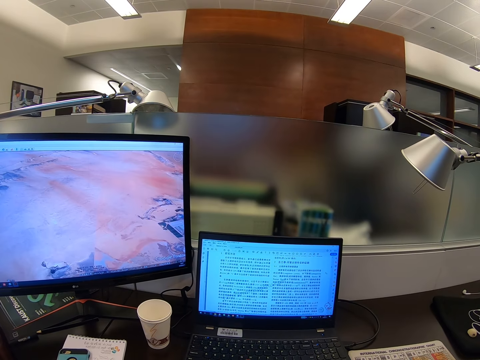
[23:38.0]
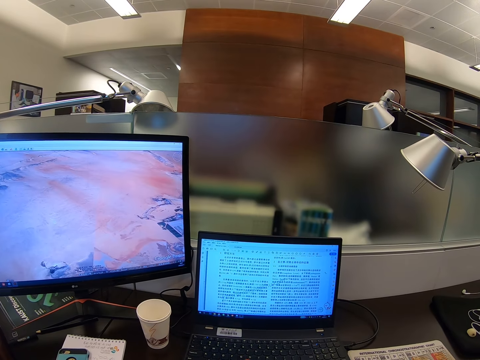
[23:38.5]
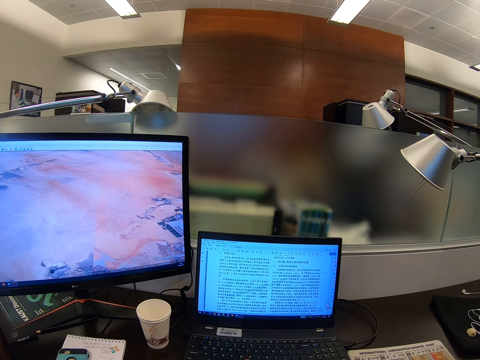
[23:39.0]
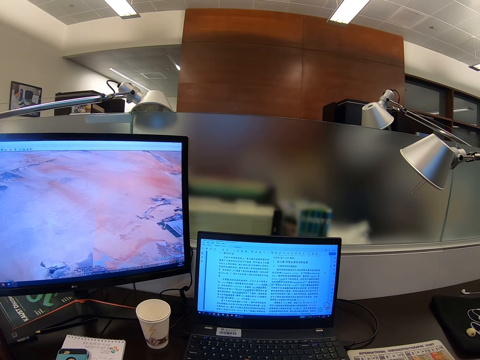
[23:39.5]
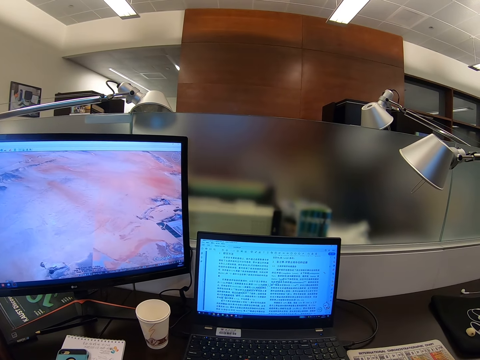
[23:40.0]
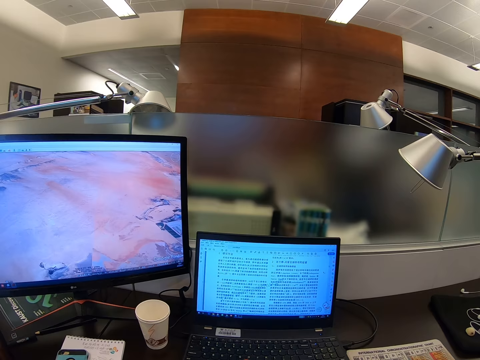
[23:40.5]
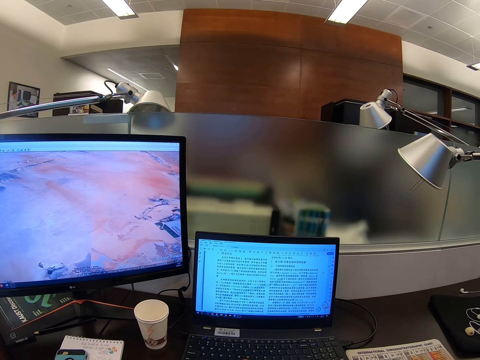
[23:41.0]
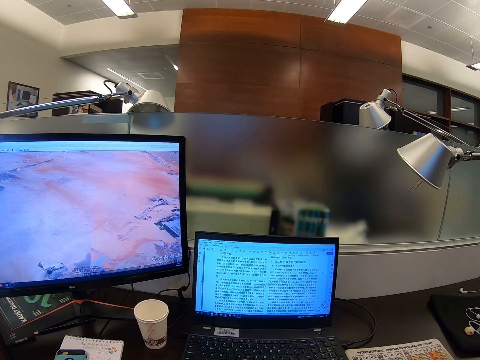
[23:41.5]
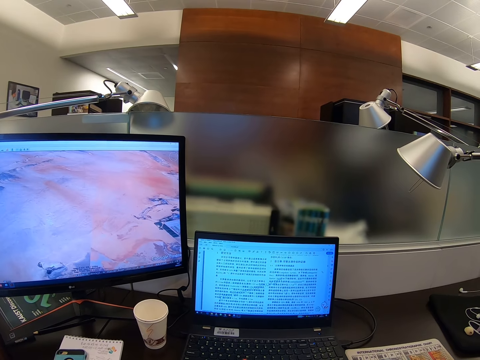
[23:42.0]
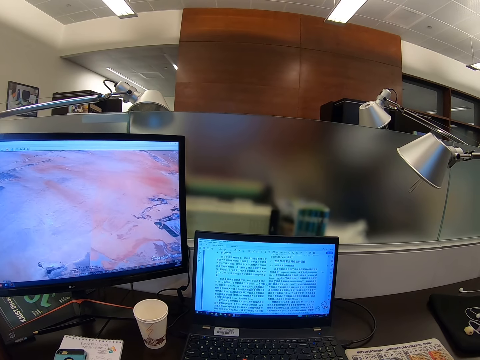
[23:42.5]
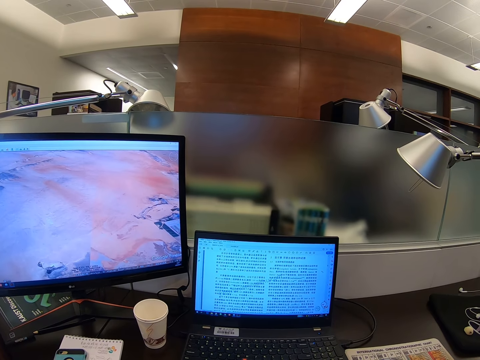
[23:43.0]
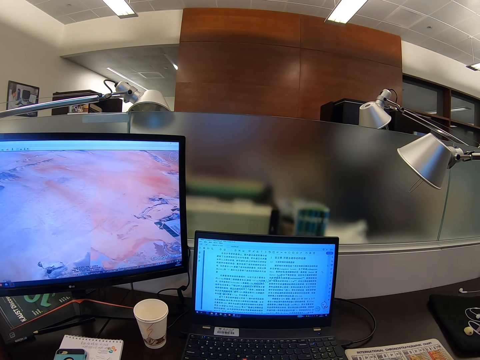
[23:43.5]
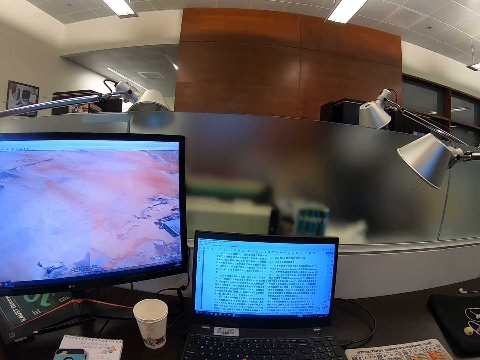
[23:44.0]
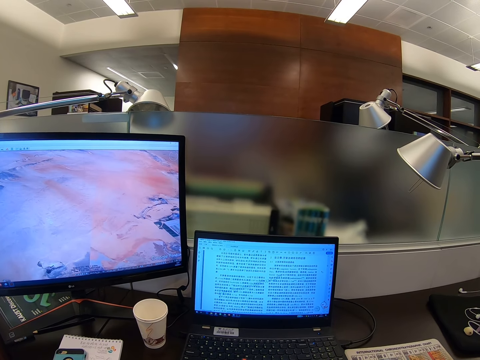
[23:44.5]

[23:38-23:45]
The camera wearer stares at the monitor.

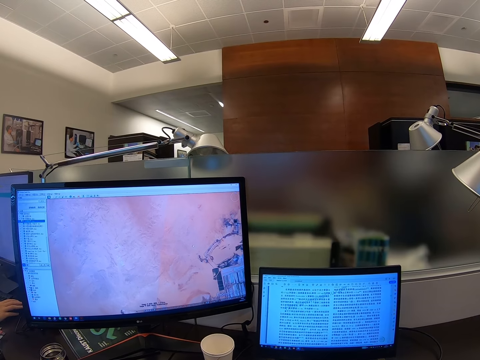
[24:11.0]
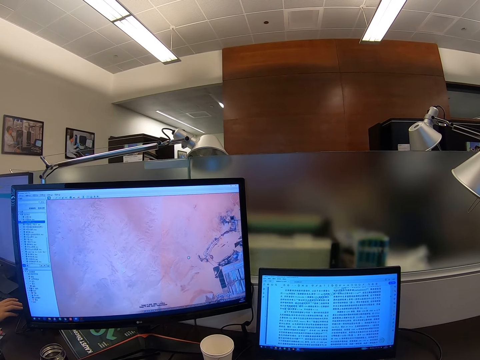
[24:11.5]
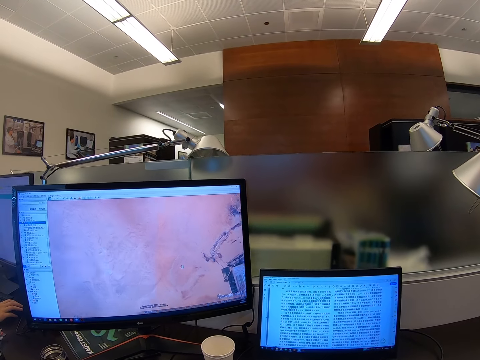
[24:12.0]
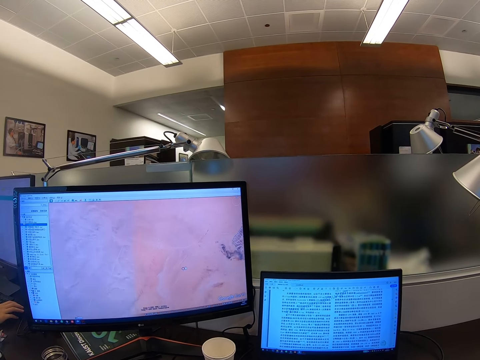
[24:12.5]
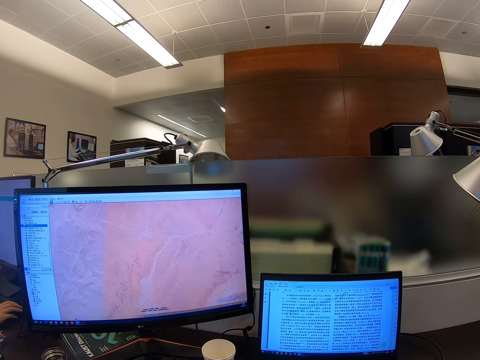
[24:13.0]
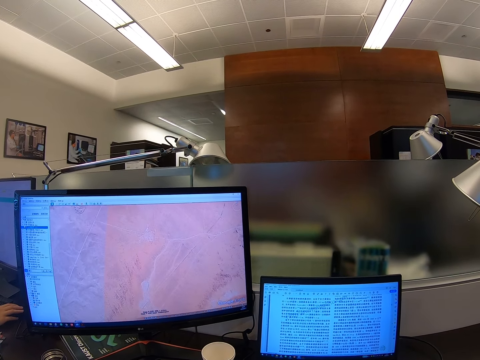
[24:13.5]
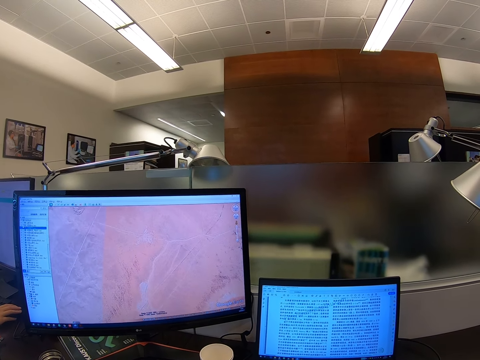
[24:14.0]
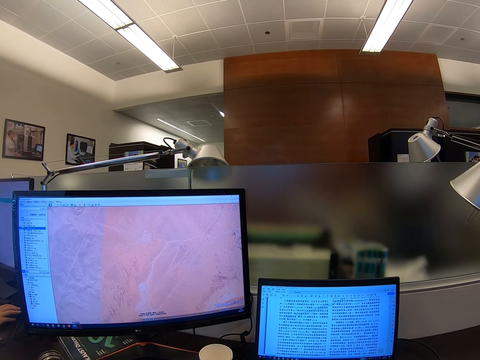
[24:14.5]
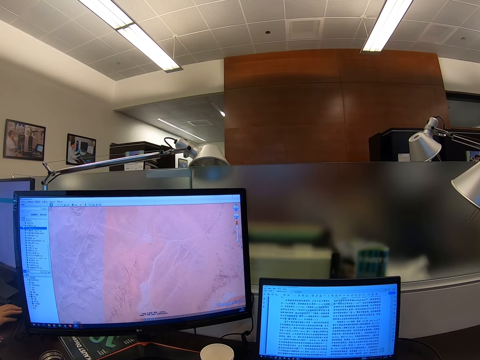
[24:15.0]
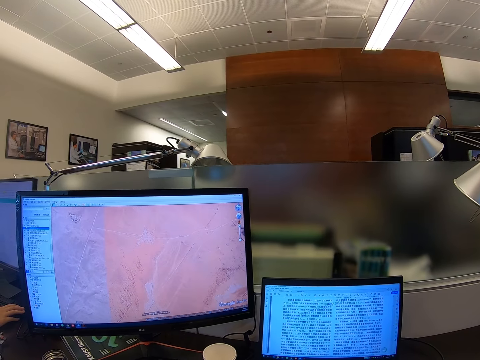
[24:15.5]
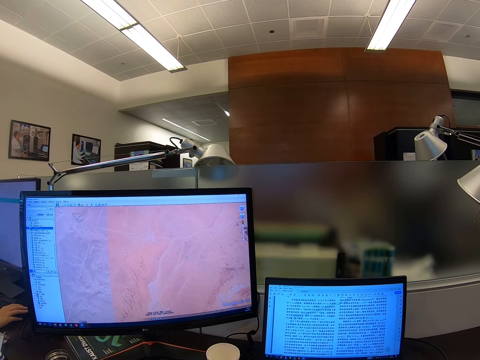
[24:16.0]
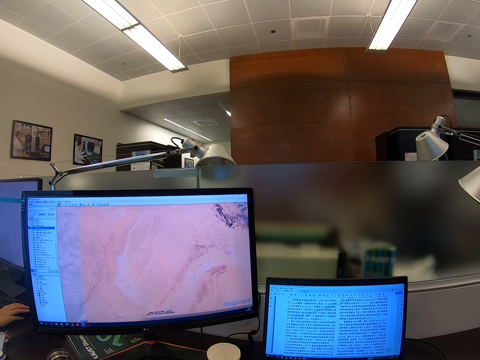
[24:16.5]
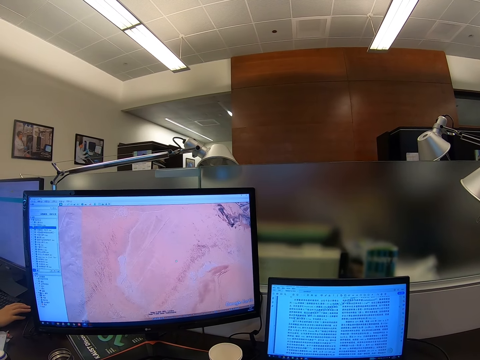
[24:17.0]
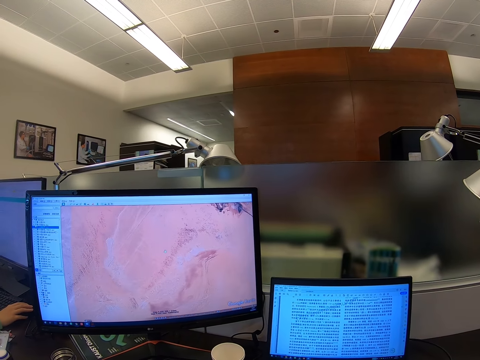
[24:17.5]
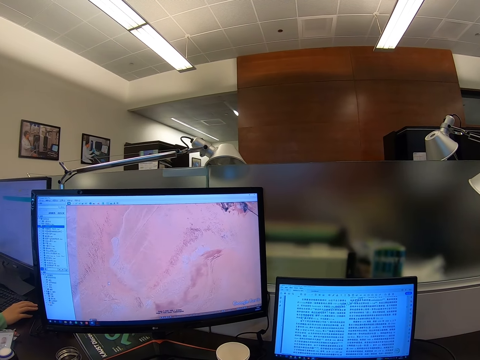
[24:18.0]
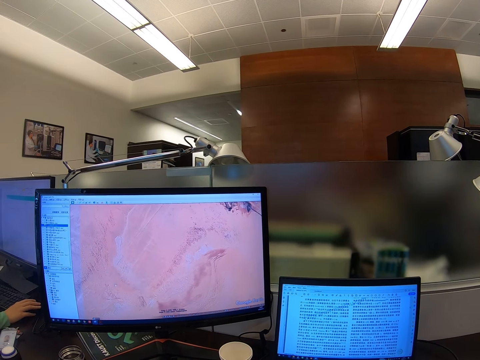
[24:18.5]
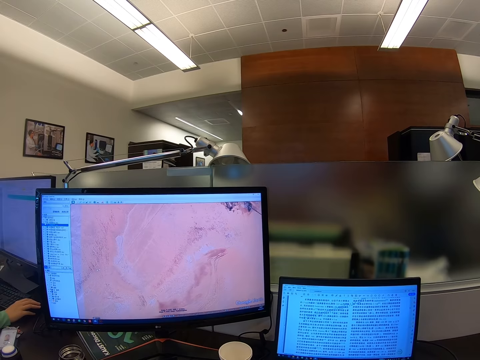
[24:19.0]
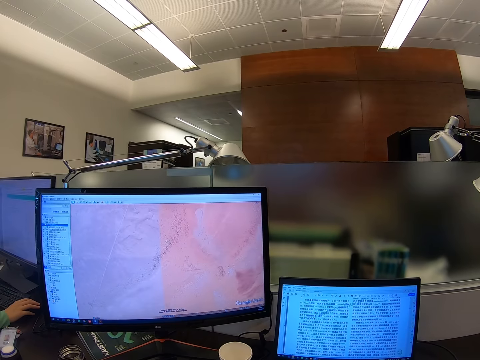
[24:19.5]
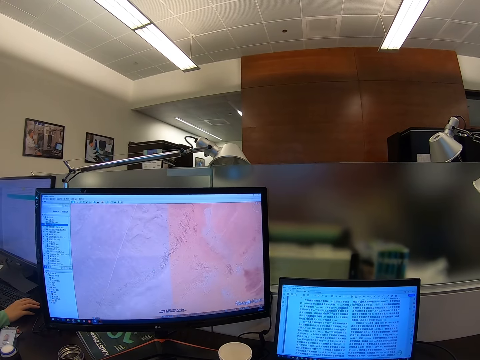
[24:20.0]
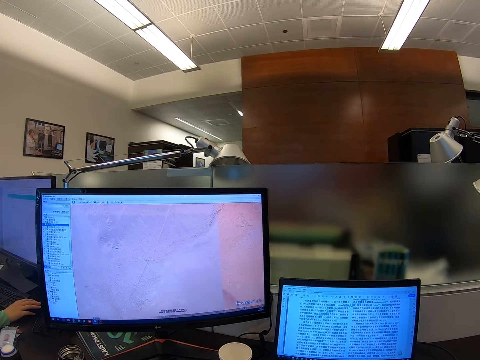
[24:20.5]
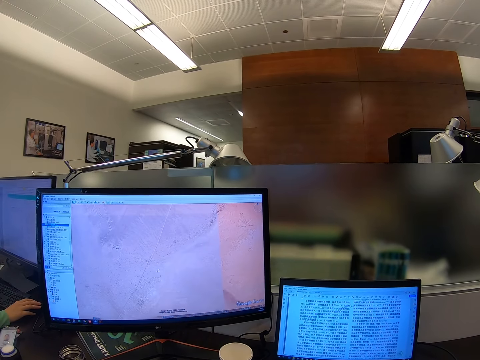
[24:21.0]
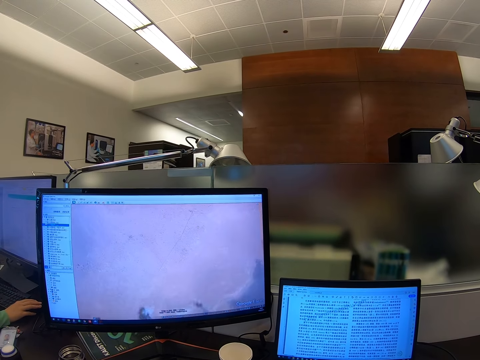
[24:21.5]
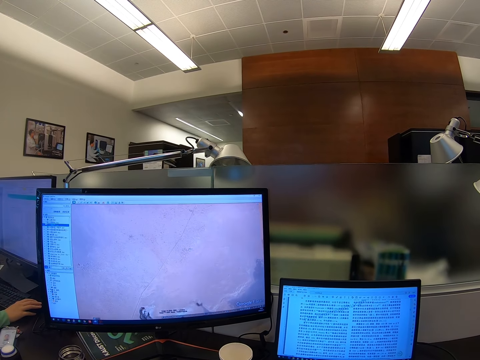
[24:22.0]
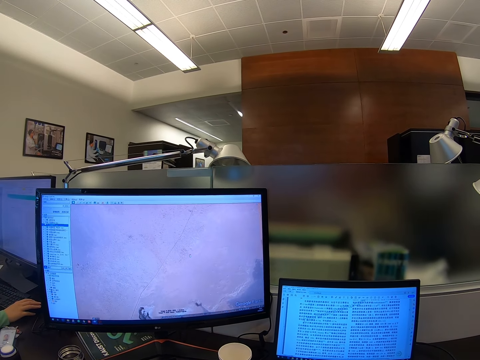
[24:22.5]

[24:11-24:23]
The camera wearer scrolls a computer.

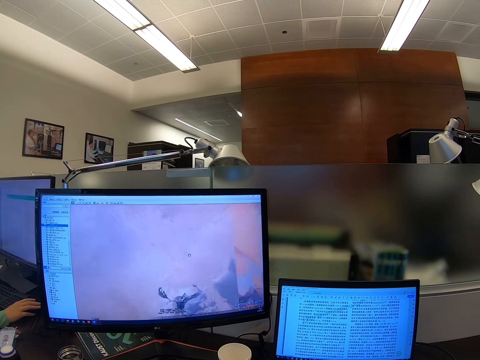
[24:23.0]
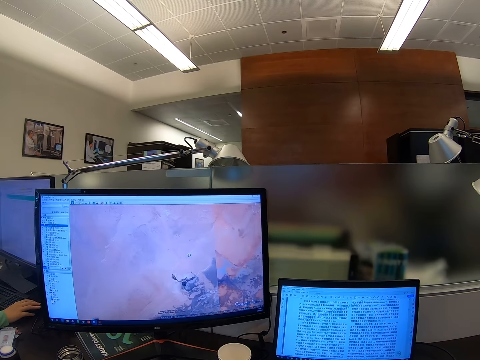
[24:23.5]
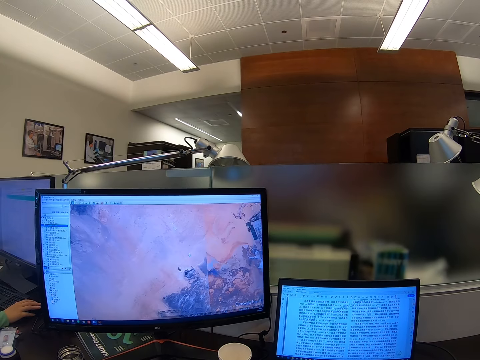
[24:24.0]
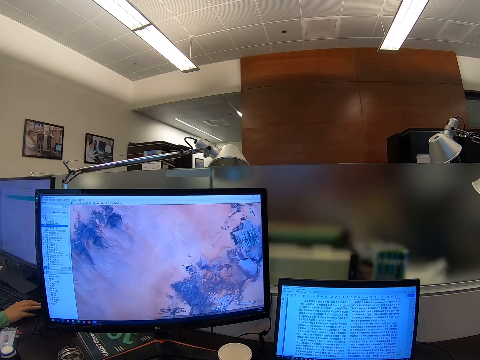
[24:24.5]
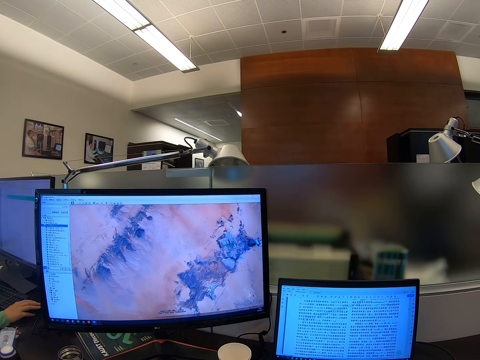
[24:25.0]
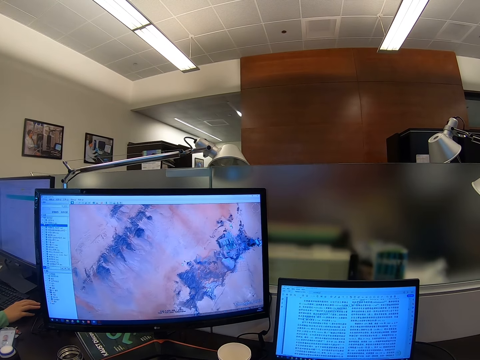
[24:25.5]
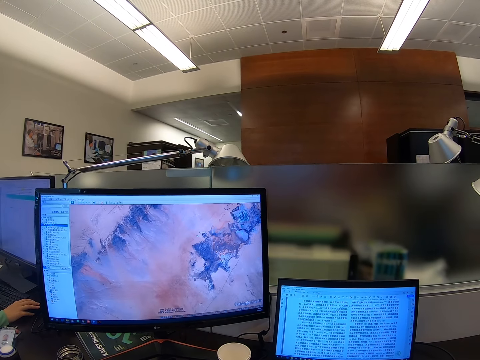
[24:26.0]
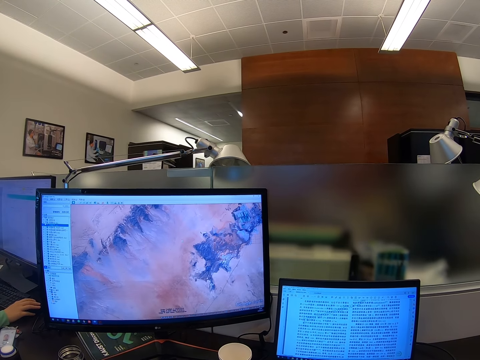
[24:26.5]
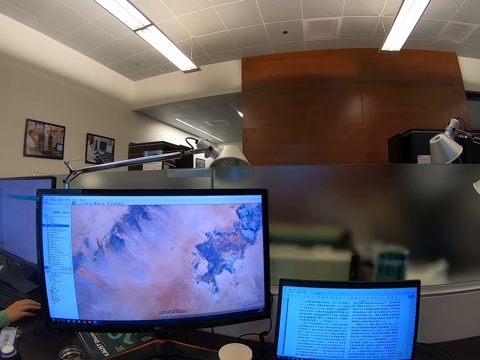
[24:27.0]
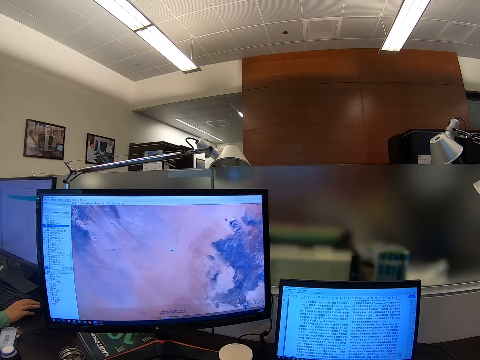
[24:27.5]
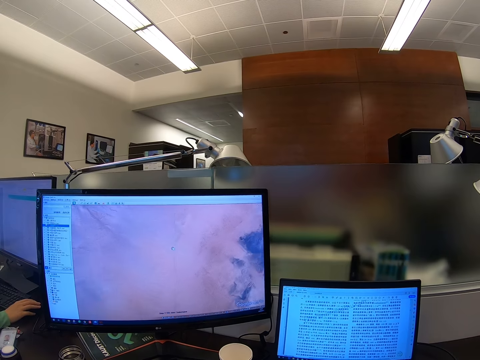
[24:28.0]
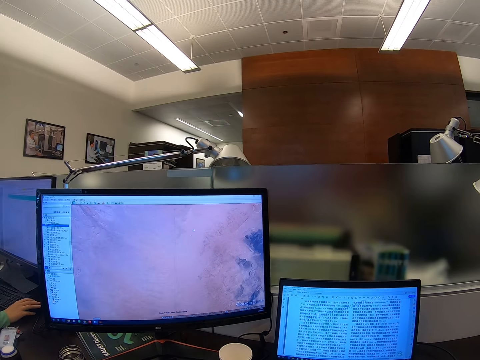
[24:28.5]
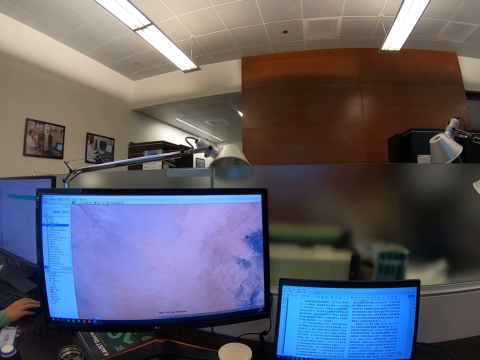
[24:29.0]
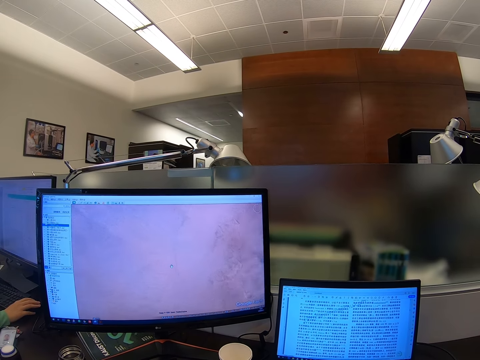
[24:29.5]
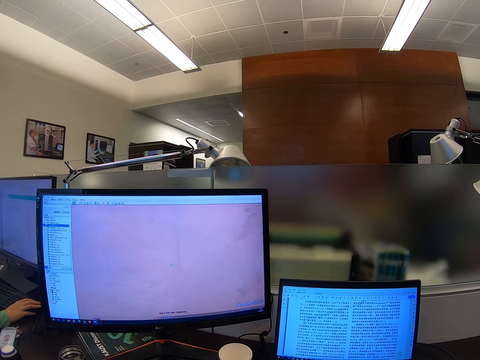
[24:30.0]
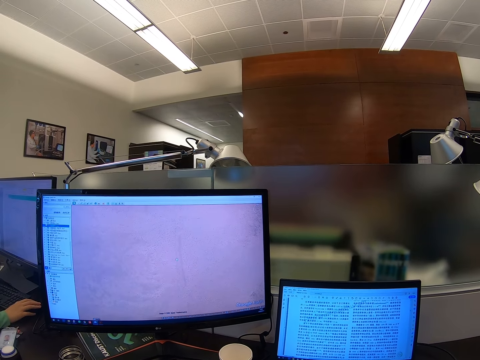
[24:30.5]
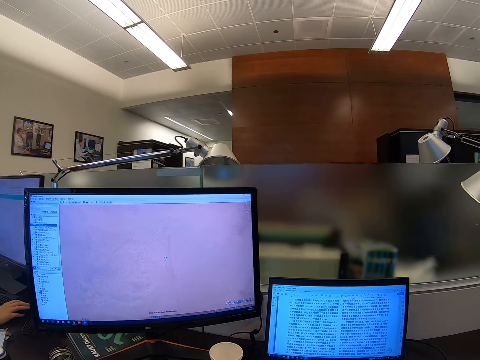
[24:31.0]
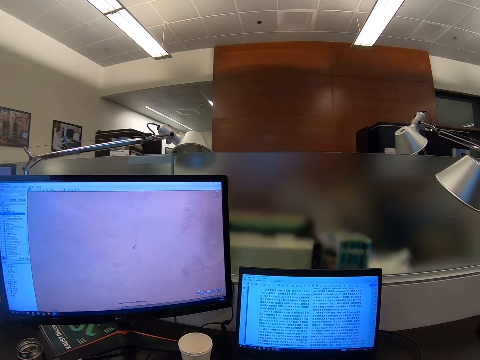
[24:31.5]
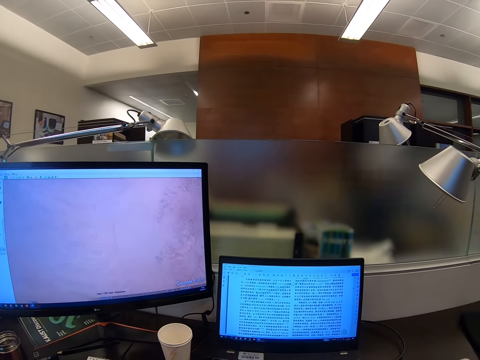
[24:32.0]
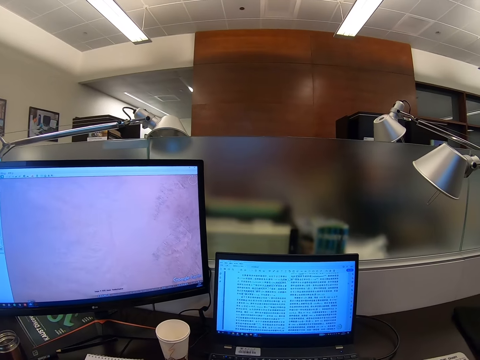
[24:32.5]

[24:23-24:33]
A man operates the computer.
